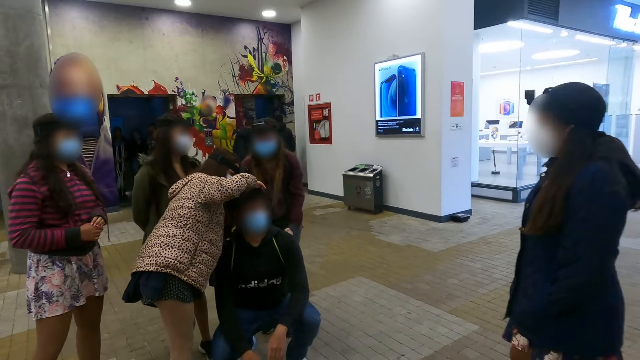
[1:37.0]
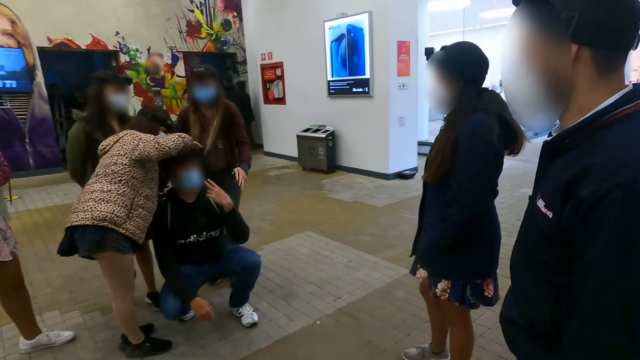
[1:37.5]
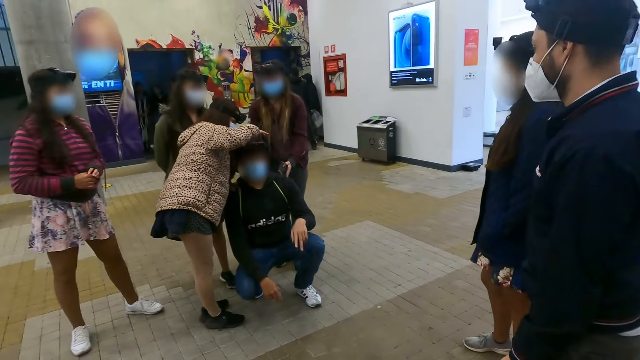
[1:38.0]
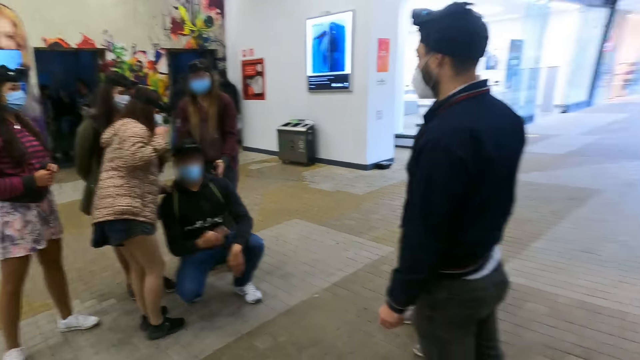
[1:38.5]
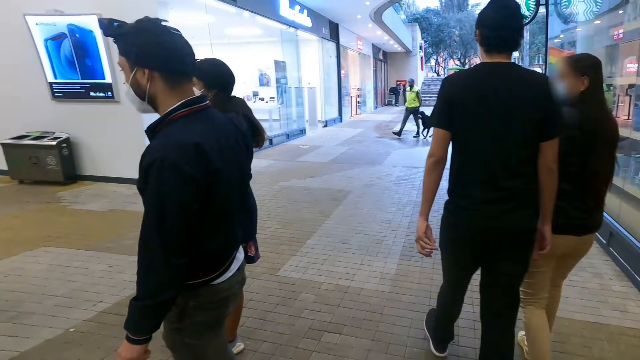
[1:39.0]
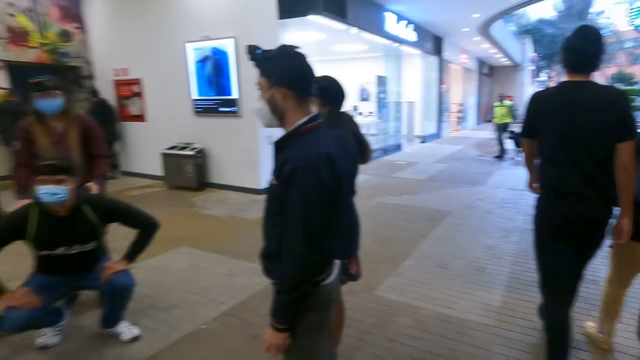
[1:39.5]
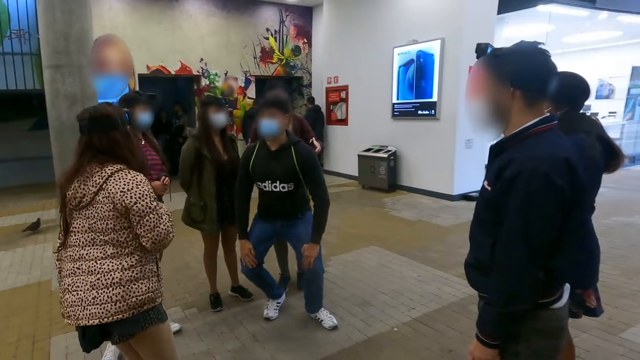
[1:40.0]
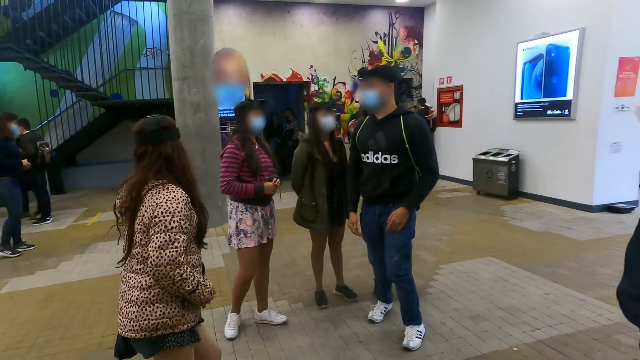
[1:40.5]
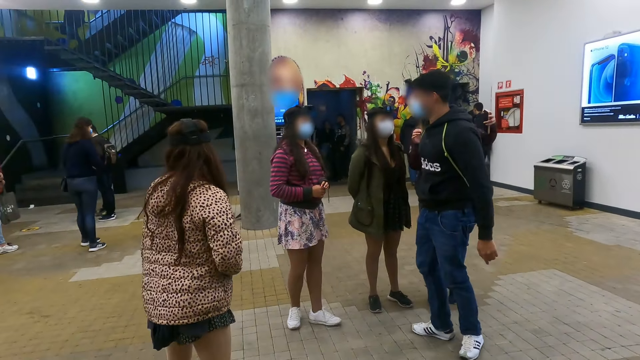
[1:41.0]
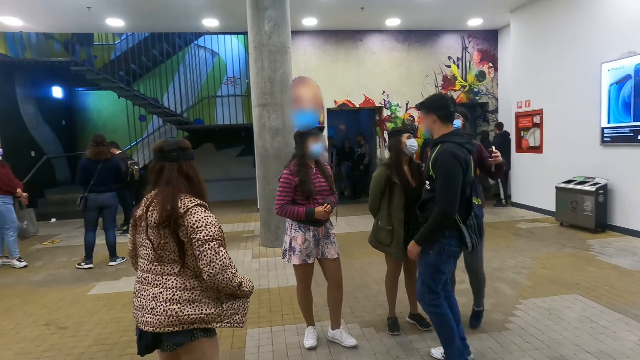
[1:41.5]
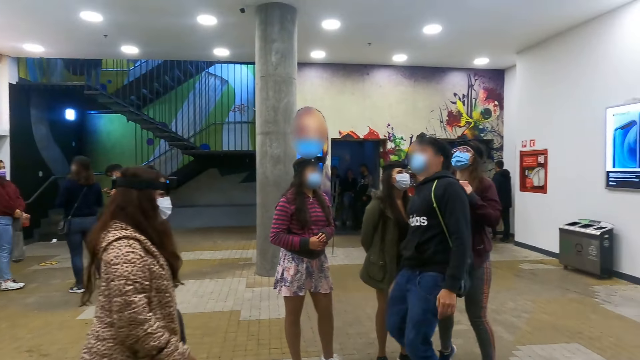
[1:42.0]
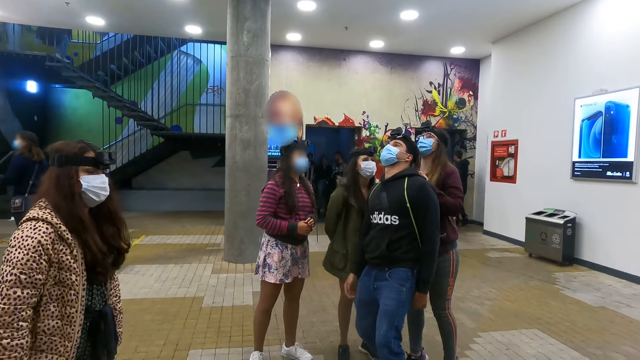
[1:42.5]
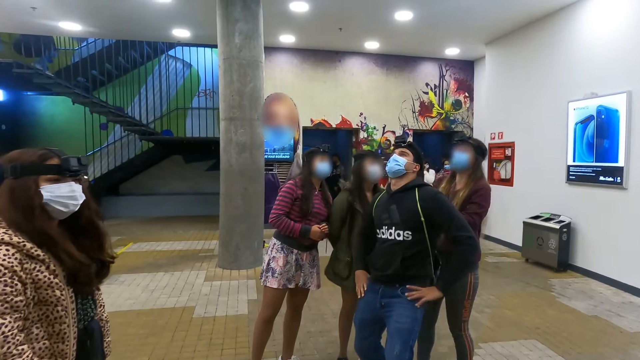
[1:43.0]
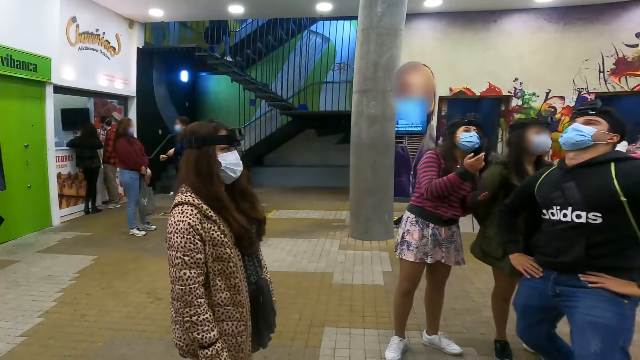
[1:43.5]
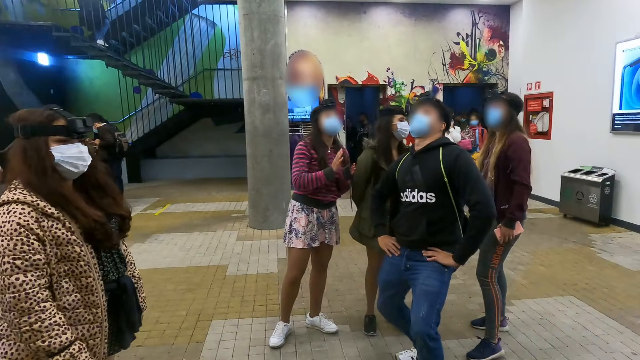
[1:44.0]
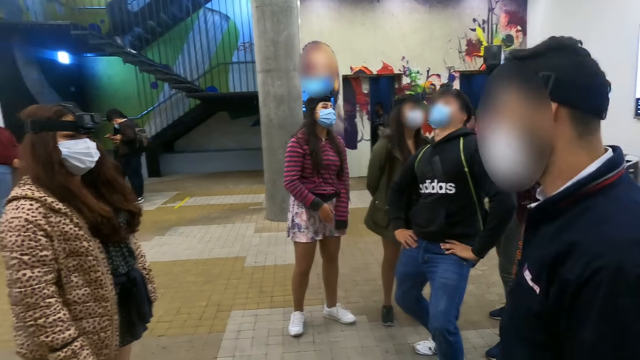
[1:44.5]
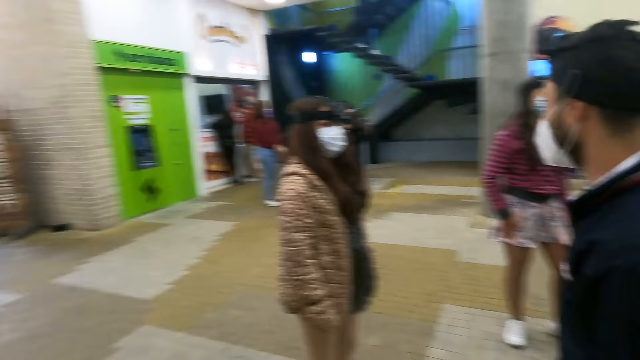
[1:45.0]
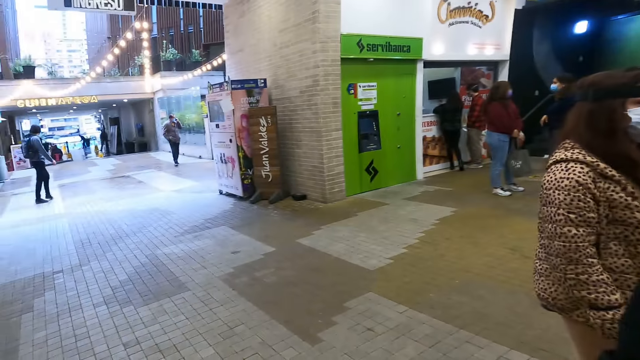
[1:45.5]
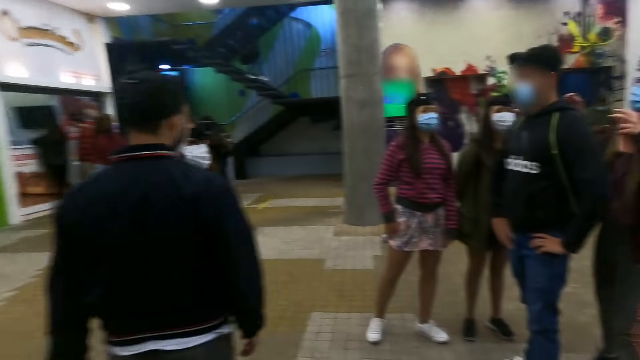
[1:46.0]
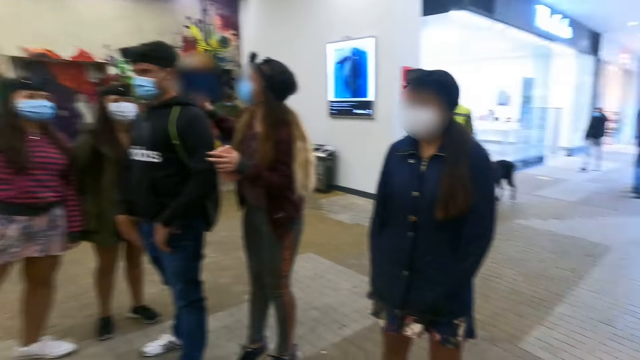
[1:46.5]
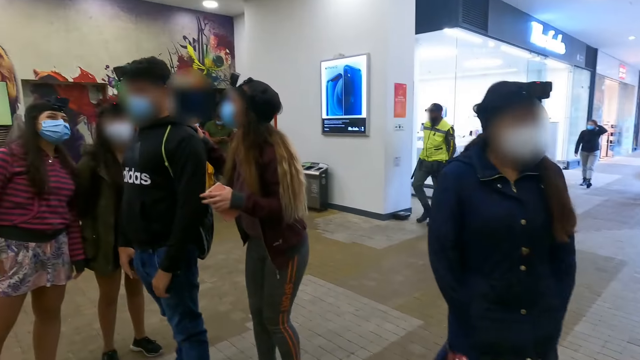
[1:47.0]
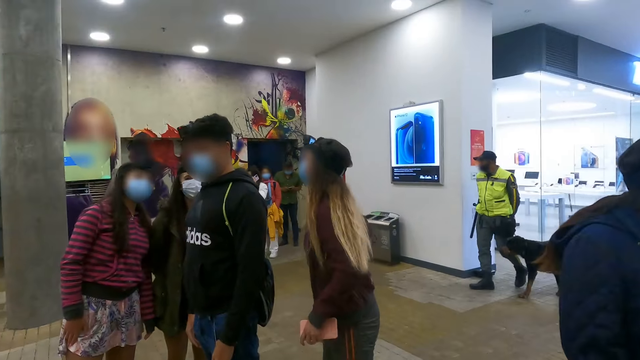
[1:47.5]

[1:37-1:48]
A man interacts with a person. The man stands up. A woman moves backwards. The woman fixes her jacket. Three other women inspect the man's camera. Another woman walks towards the first woman. The camera wearer turns towards a woman.

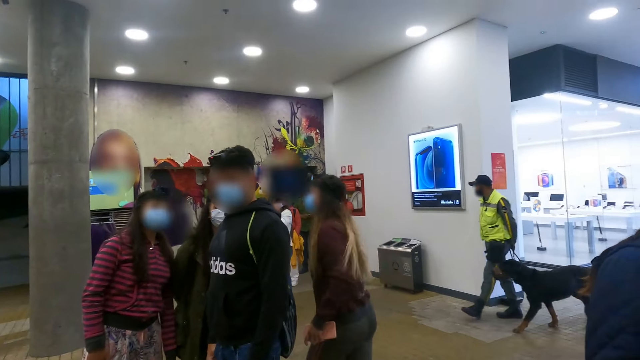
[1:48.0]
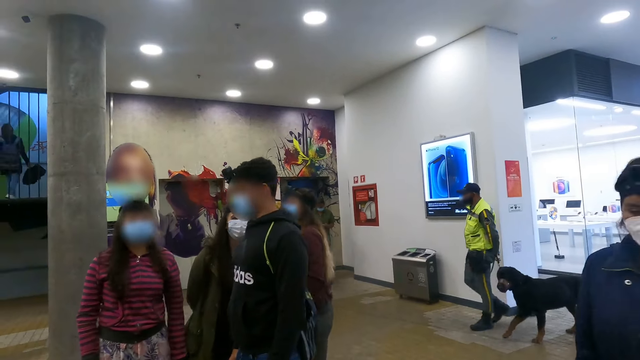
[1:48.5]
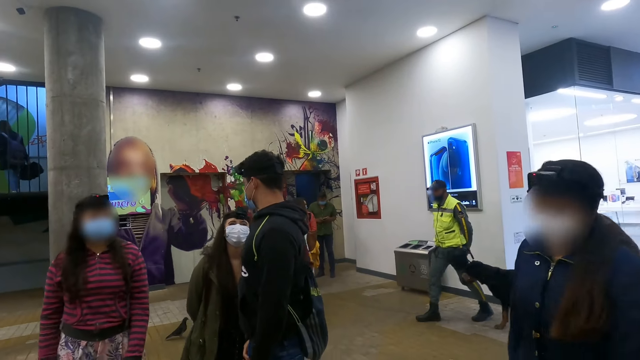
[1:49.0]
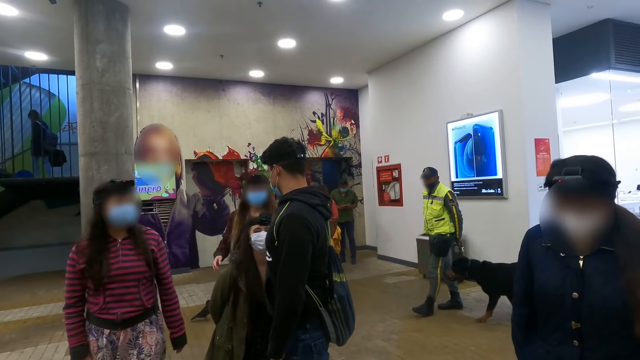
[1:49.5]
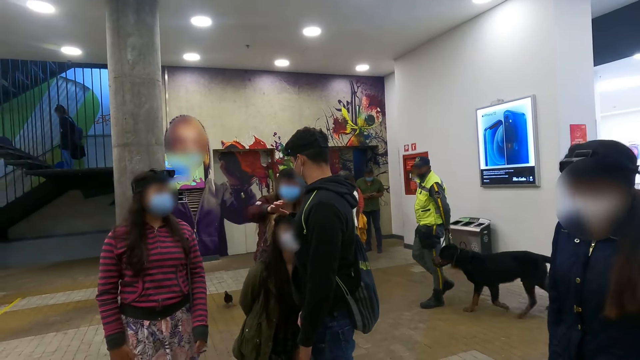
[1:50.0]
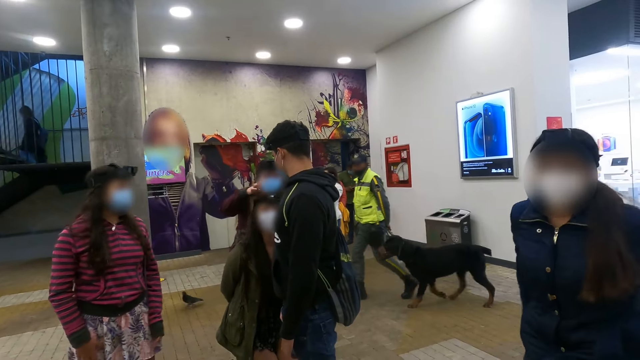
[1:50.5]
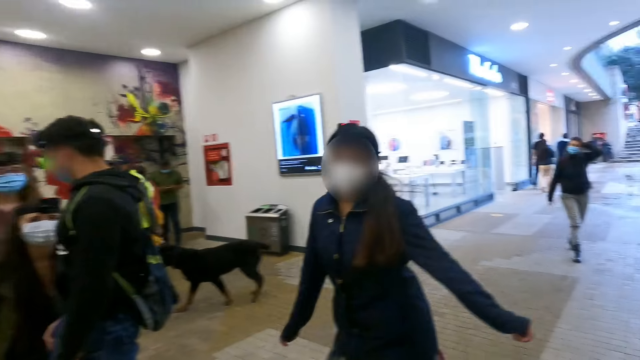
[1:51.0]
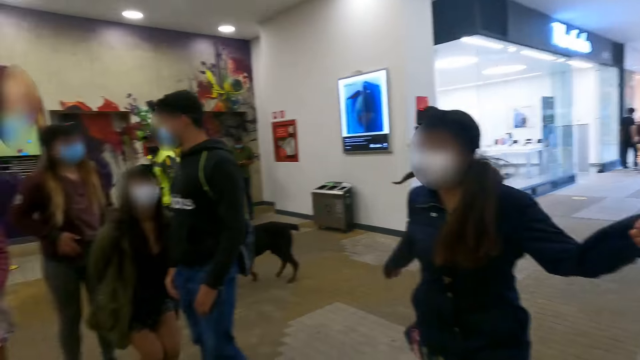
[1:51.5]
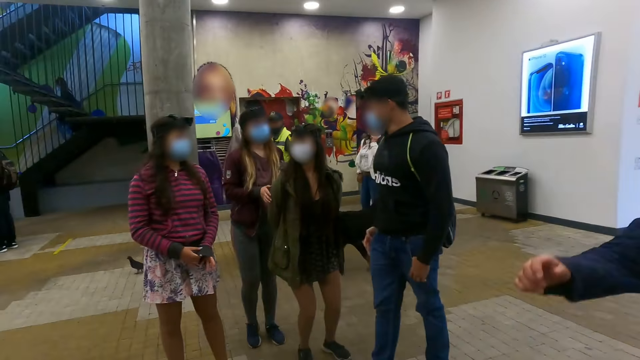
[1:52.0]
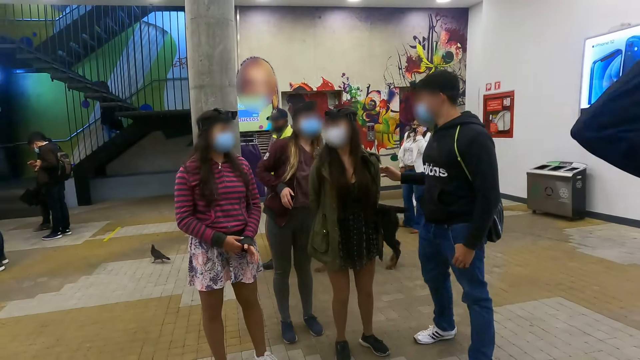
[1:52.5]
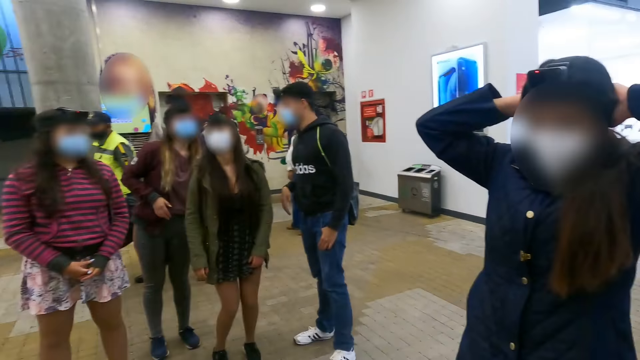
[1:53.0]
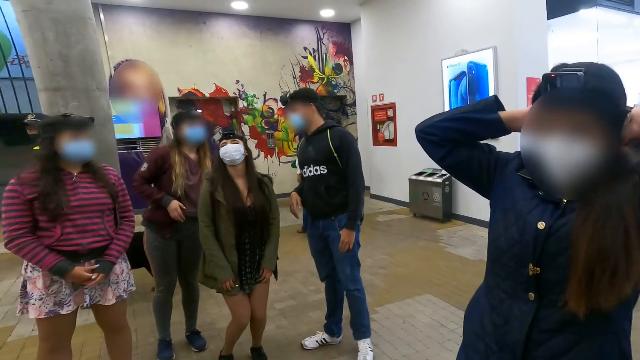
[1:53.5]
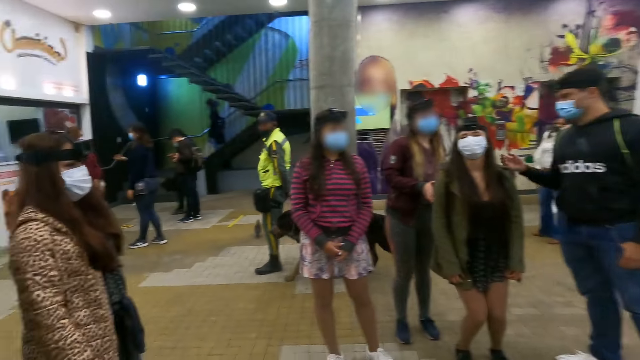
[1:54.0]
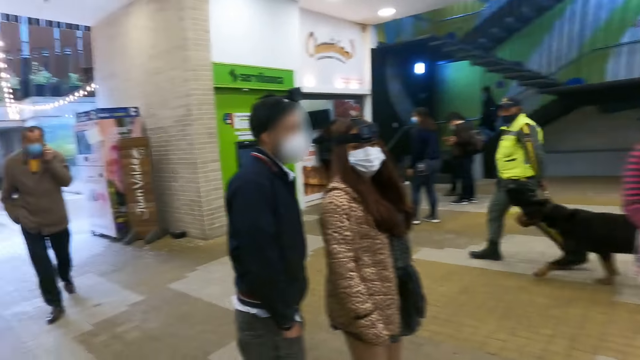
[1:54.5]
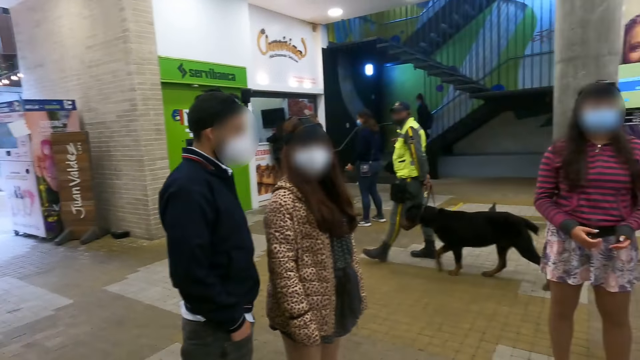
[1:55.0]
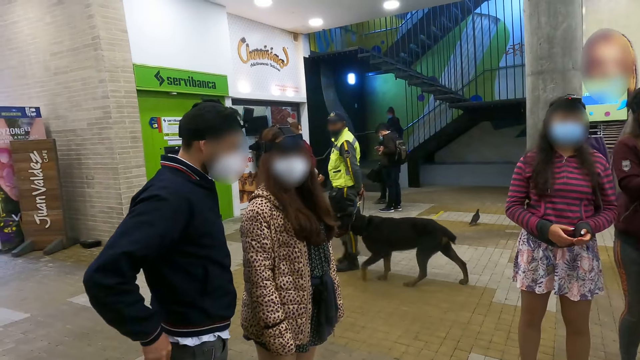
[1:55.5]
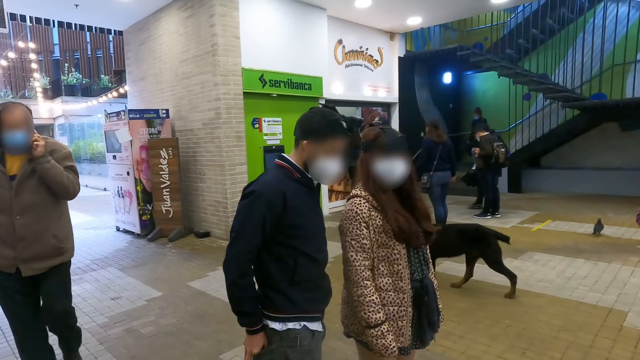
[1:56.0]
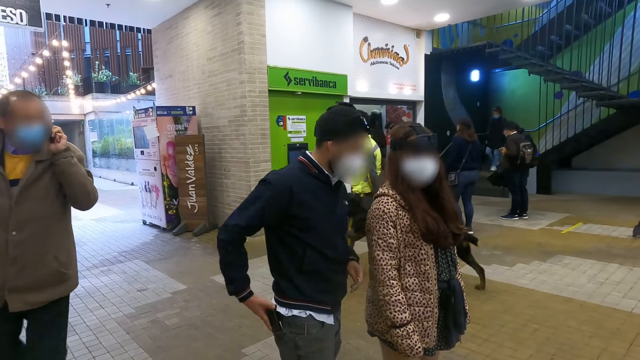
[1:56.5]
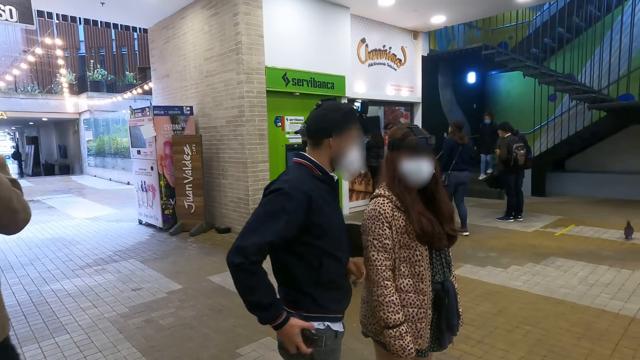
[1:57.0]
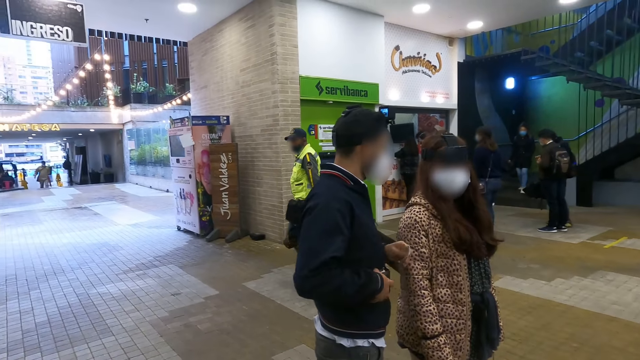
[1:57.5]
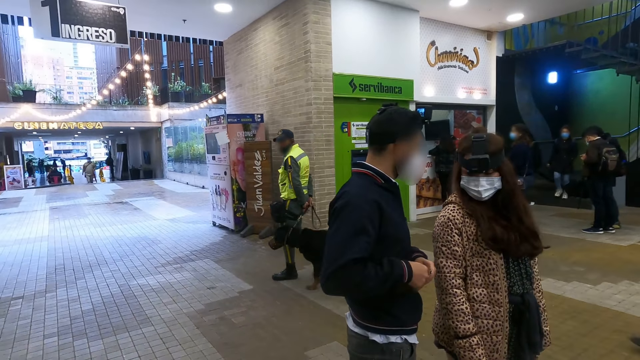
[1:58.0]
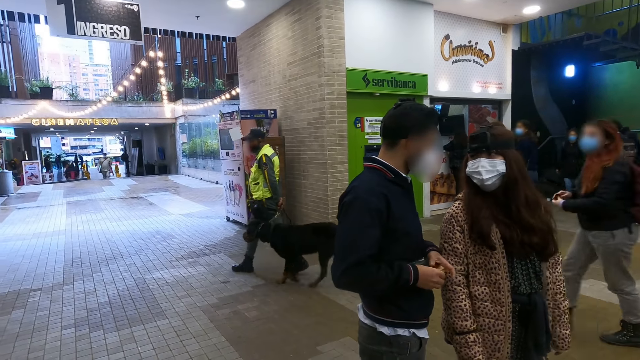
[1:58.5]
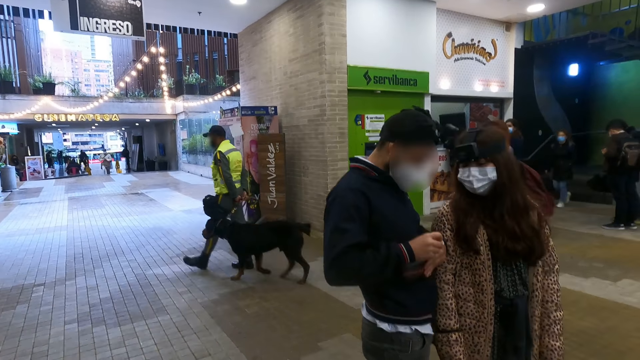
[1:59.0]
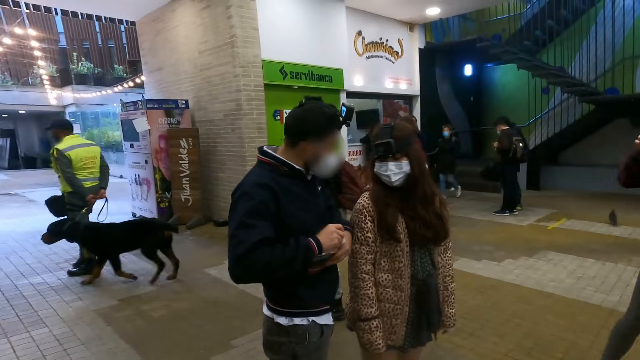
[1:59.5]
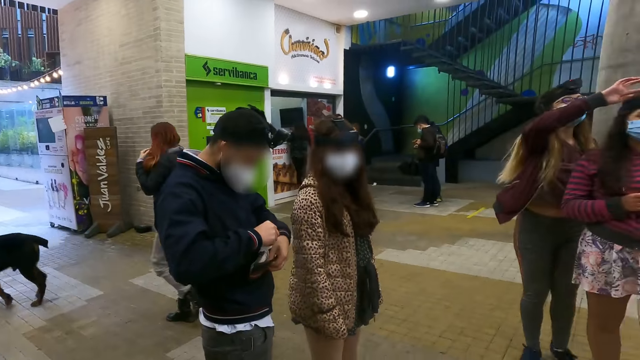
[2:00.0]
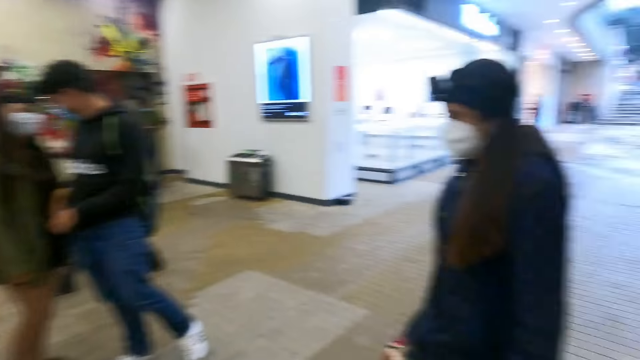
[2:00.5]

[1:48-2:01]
A woman walks towards another woman. The other woman squats. The first woman inspects the other woman's camera. A third woman jumps. The second woman stands up. The third woman fixes her camera. The camera wearer looks around. A man removes the wallet from his pocket. Another woman interacts with the man. The man places the paper in his right hand. The woman interacts with the man. The camera wearer looks around. The man places the paper in his wallet.
